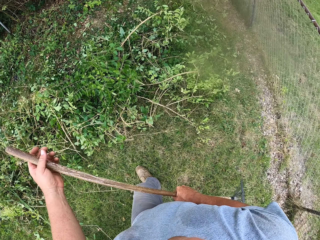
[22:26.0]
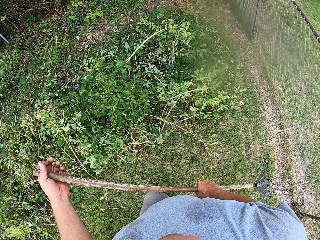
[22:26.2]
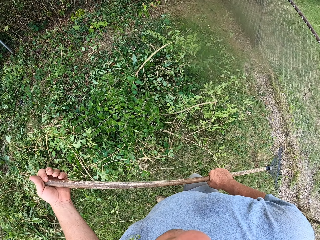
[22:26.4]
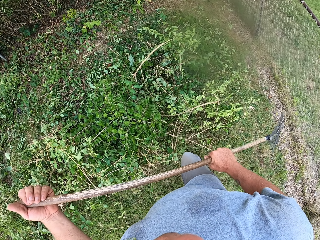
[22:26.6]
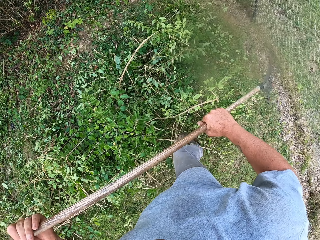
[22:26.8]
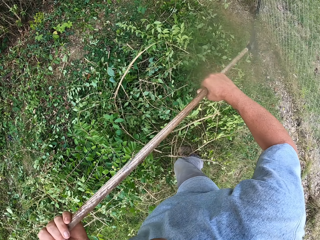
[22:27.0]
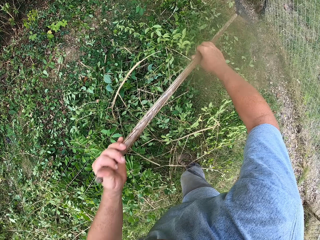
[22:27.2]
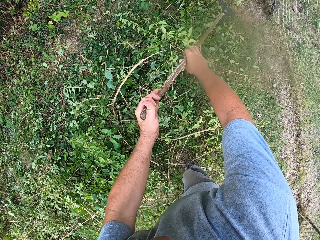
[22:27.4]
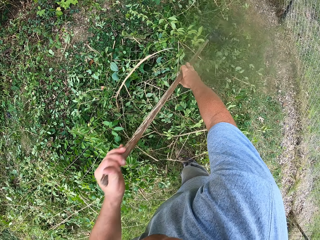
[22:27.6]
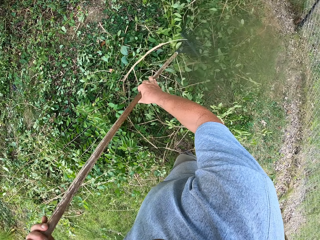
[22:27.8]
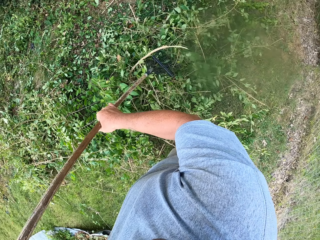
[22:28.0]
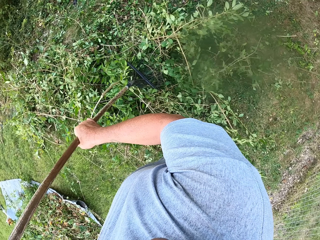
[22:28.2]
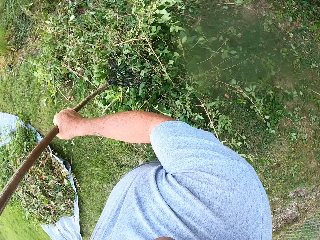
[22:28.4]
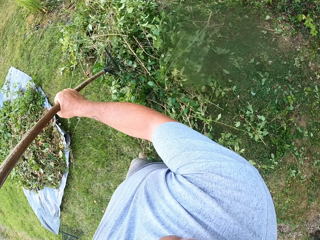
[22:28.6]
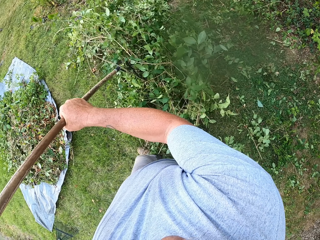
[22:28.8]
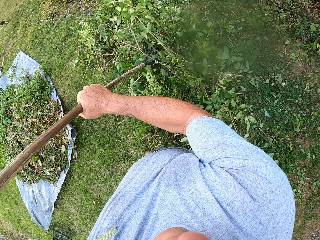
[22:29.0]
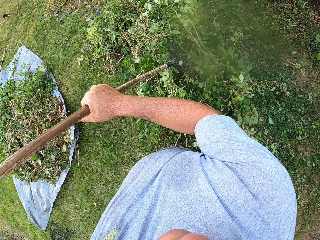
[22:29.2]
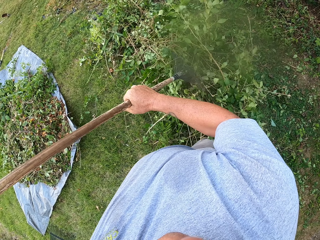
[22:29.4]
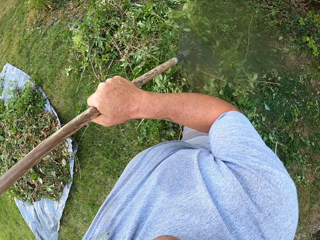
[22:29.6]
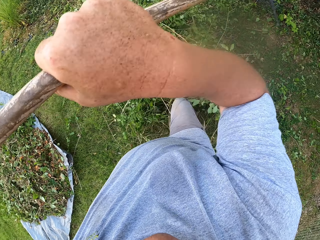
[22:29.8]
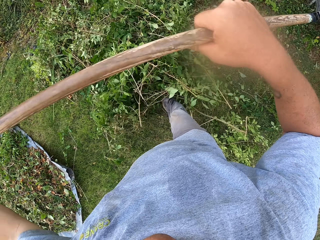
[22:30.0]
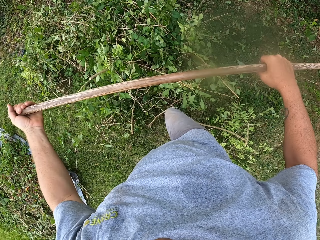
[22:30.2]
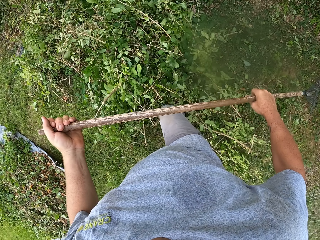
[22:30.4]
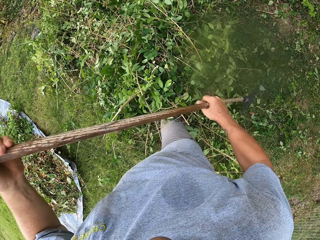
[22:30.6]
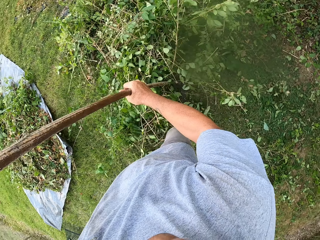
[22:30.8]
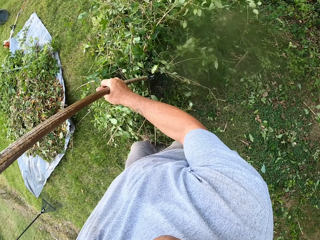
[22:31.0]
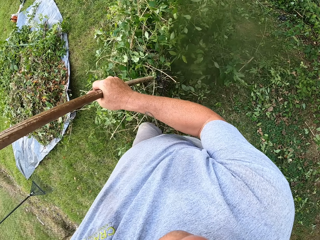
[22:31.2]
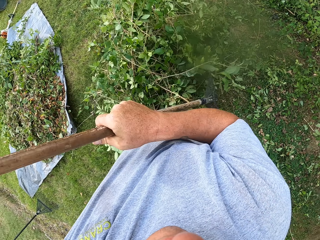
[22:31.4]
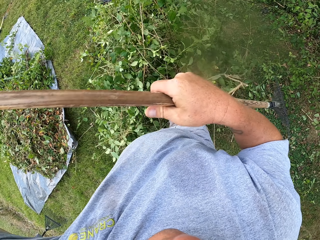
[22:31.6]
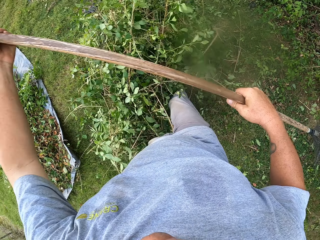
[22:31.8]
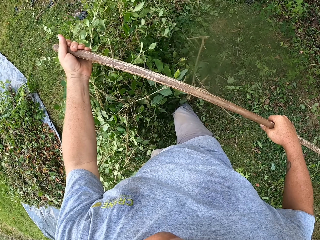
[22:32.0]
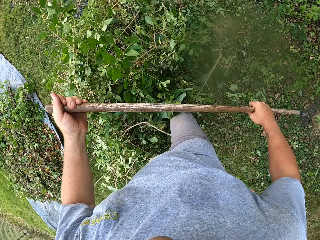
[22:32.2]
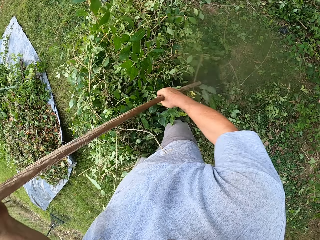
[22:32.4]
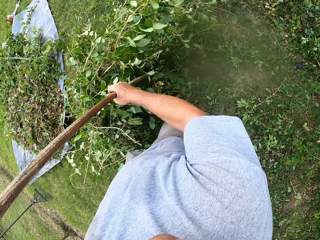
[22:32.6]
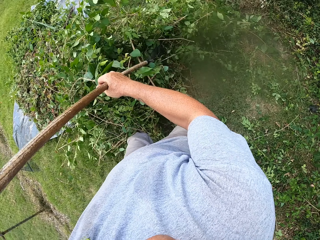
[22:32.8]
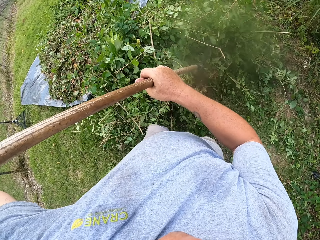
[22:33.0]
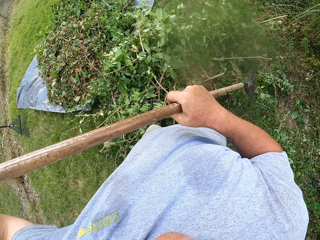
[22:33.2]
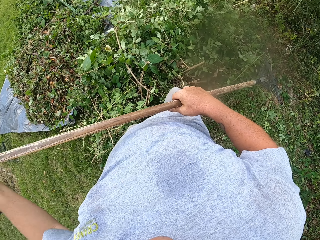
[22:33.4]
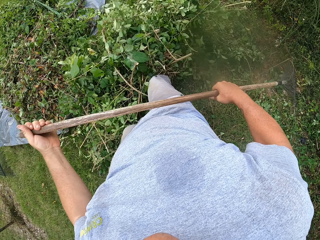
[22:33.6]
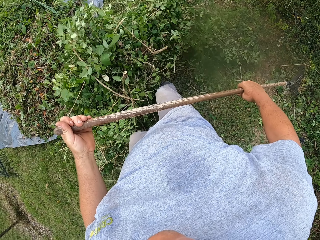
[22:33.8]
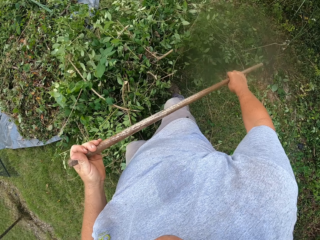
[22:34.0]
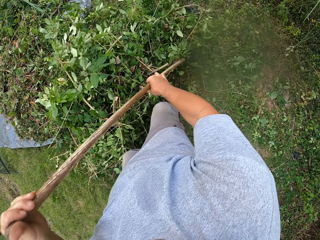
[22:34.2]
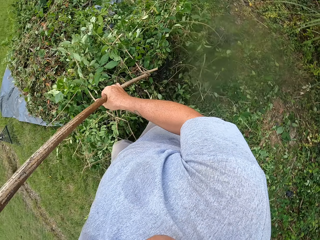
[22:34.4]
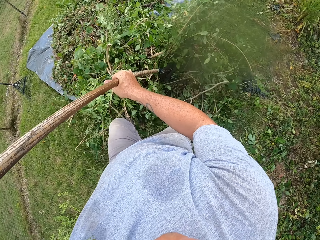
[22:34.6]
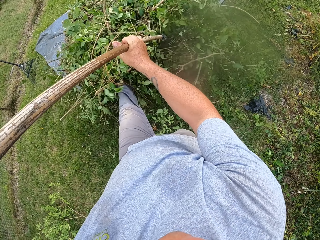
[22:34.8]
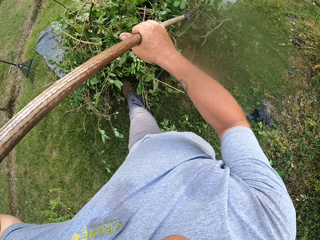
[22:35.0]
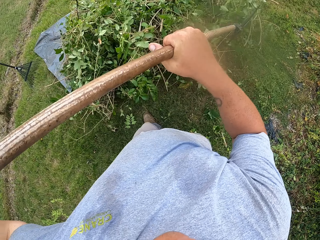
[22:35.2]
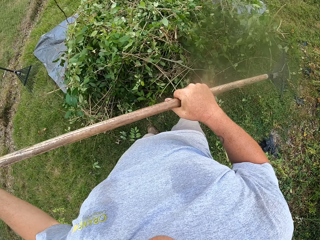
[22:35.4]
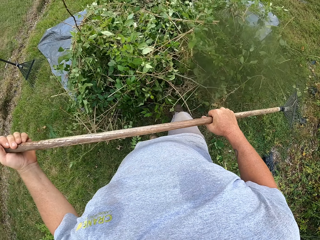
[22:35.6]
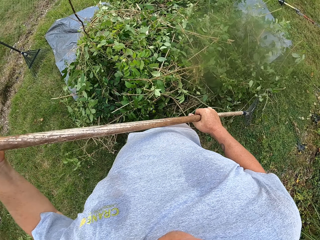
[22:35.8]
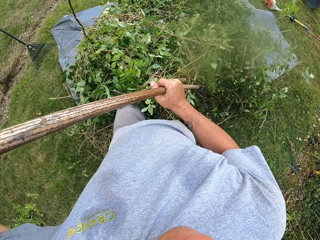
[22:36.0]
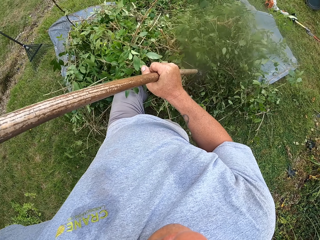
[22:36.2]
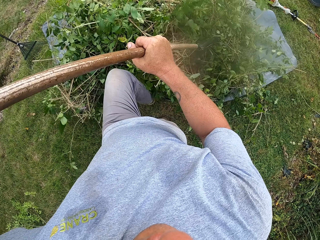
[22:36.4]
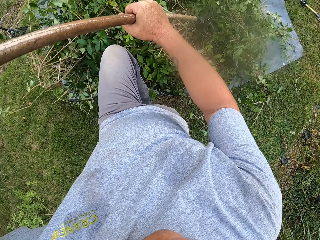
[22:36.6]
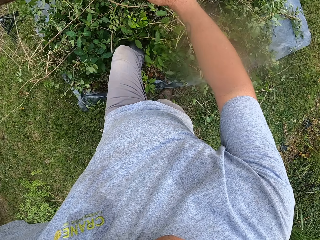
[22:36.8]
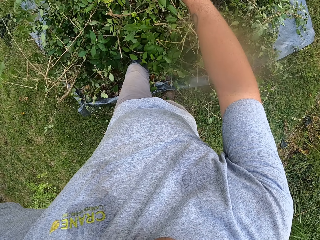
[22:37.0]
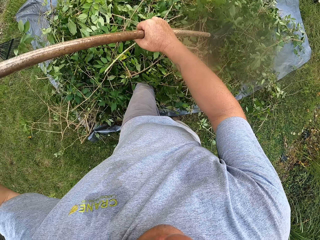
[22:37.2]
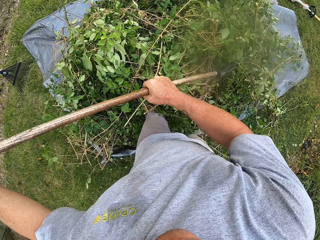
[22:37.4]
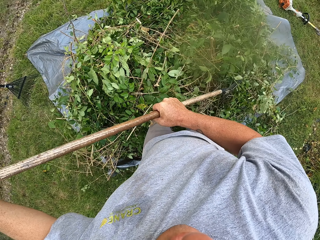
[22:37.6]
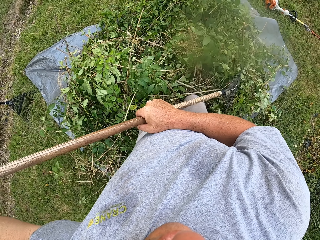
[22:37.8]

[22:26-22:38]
The camera wearer holds the rake with the left hand. They move leaves with the rake. They pull the branches using the rake. They move the leaves with the right foot. They pull the leaves with the rake. They move the leaves on the sack.

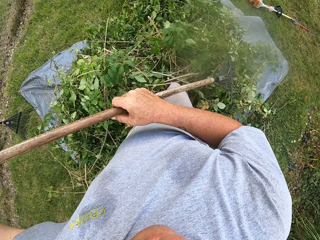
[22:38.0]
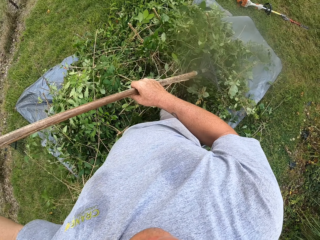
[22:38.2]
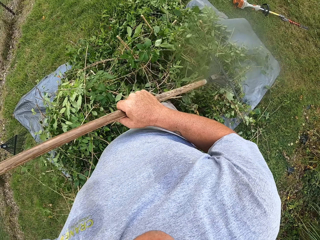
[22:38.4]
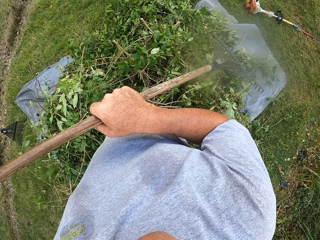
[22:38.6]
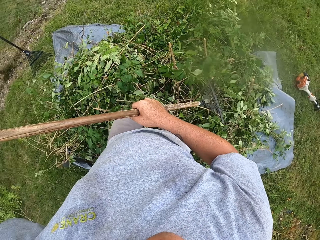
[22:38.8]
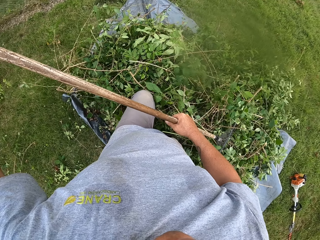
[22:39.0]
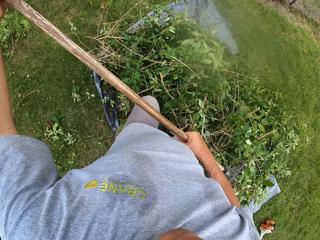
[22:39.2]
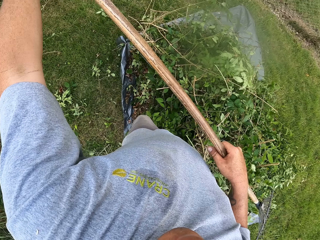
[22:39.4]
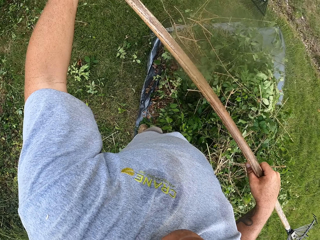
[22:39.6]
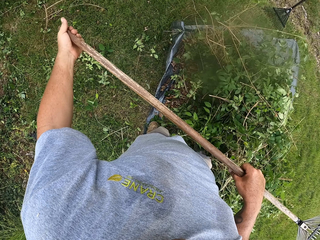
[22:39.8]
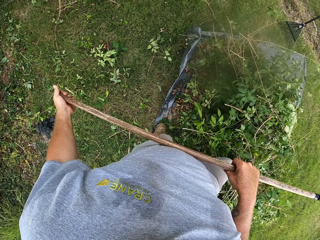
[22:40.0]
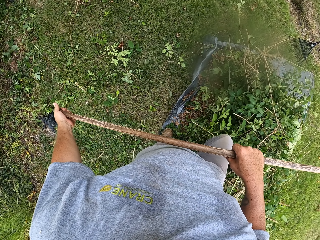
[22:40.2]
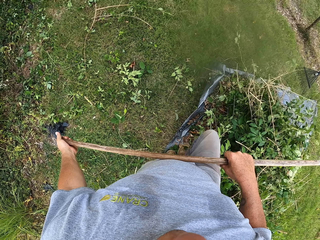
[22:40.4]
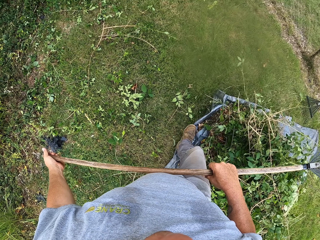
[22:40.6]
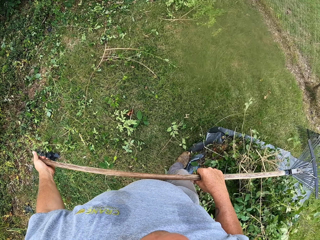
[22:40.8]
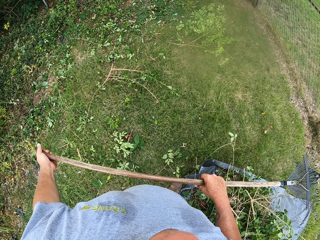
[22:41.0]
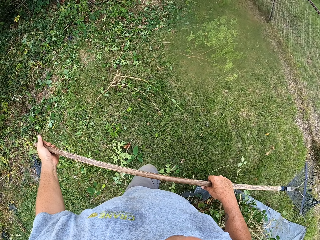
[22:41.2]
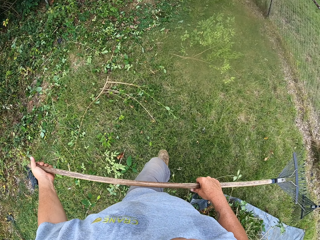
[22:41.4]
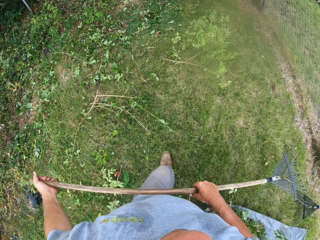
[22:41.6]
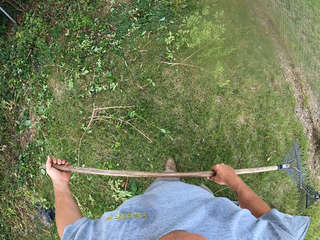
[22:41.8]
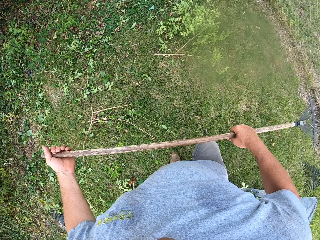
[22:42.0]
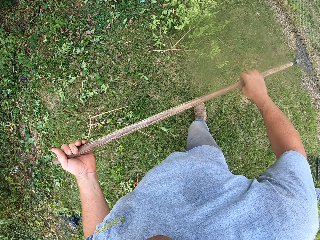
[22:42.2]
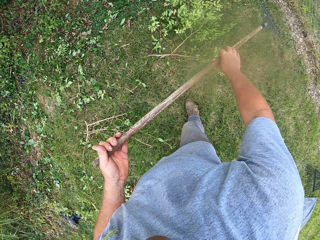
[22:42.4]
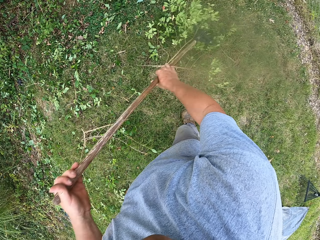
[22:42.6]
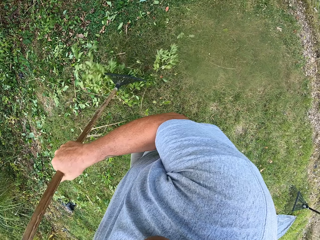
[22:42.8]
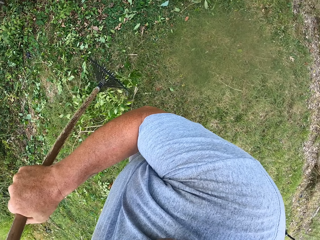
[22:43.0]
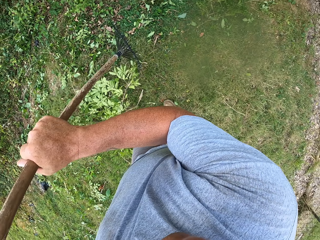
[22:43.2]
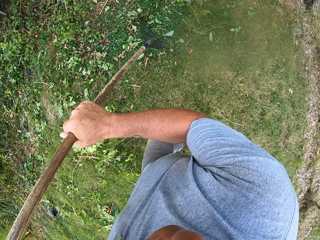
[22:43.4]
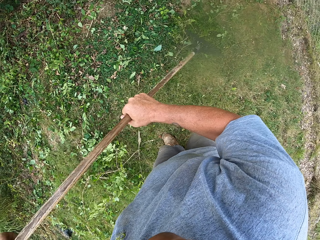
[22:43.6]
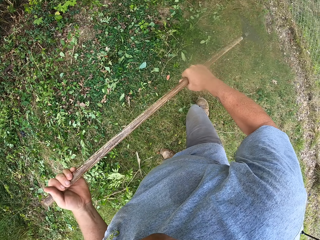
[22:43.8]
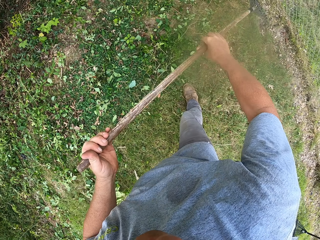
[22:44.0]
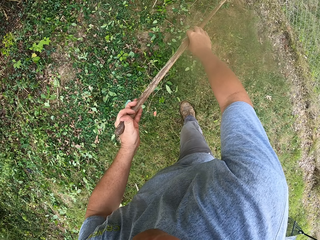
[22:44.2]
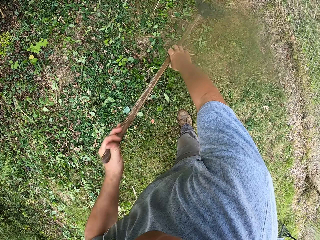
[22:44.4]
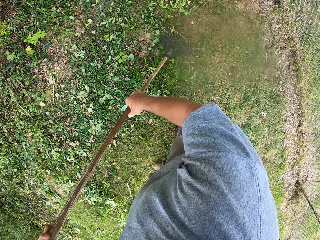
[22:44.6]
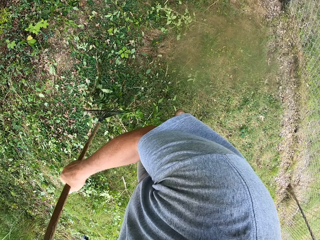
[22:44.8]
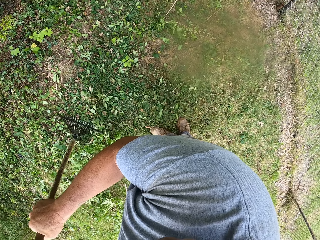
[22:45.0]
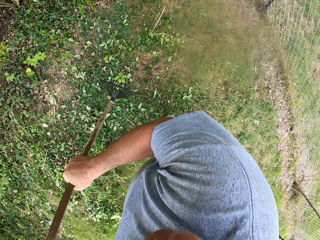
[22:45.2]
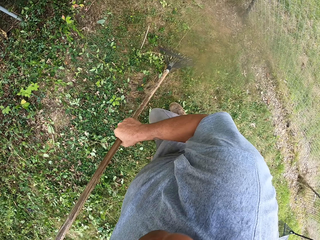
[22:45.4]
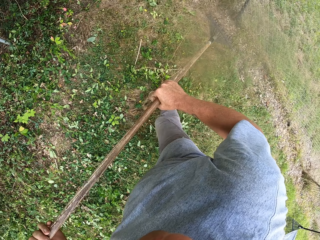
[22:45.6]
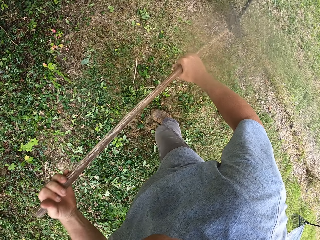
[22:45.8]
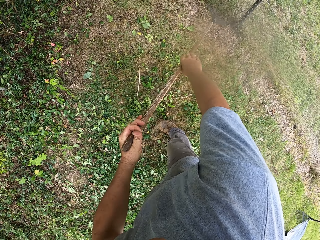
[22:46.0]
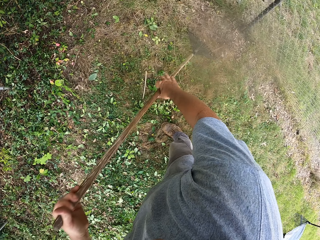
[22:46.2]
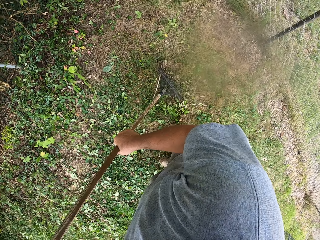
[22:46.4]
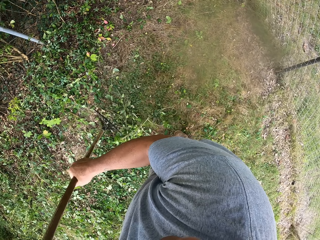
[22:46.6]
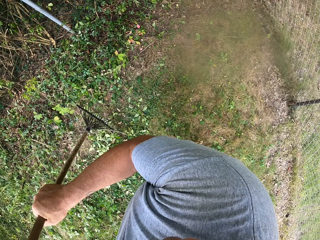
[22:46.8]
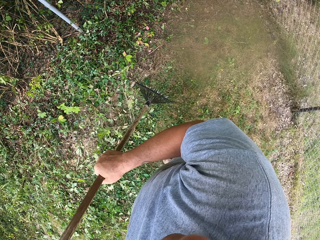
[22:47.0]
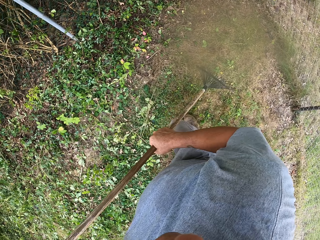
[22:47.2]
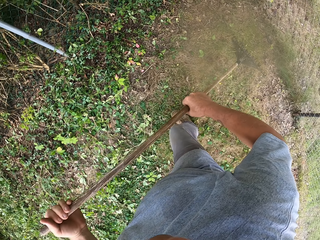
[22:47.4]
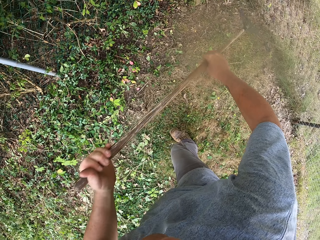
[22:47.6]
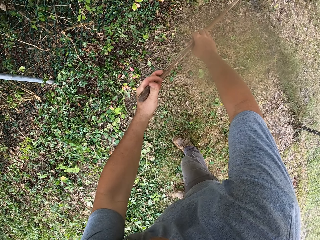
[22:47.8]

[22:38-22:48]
The camera wearer turns around. They walk on the compound. They gather leaves with the rake.
